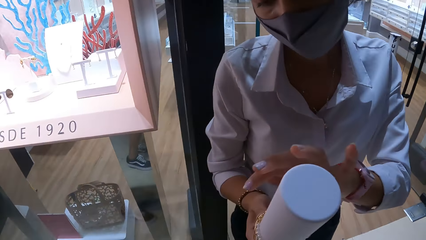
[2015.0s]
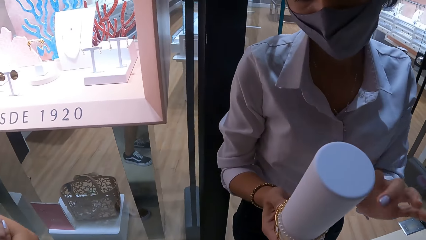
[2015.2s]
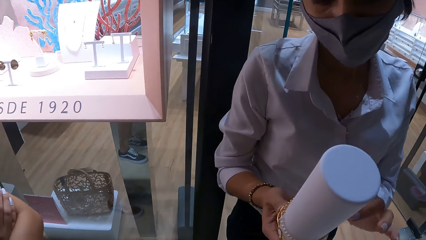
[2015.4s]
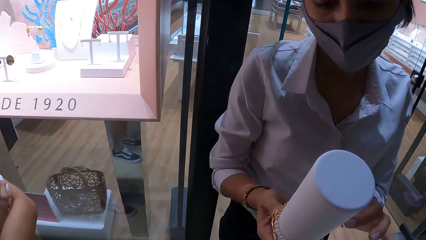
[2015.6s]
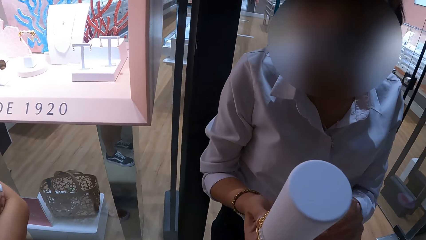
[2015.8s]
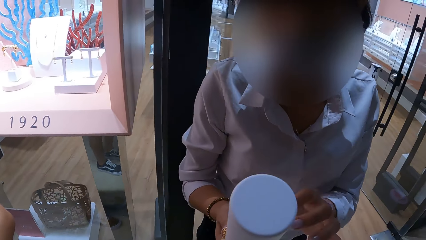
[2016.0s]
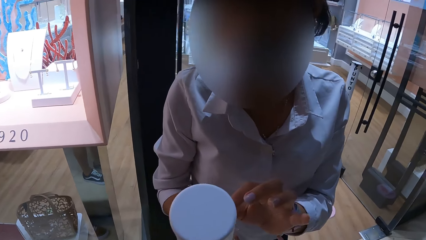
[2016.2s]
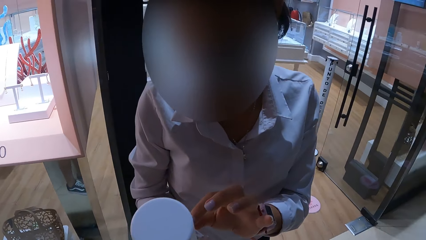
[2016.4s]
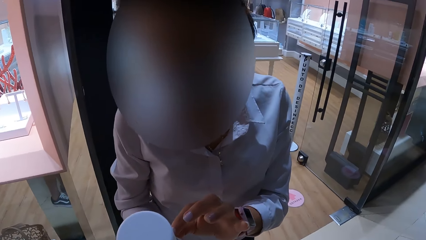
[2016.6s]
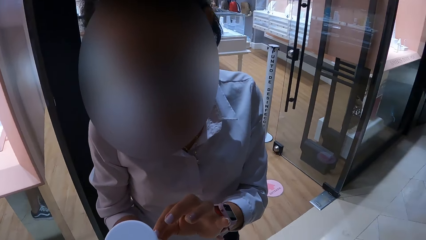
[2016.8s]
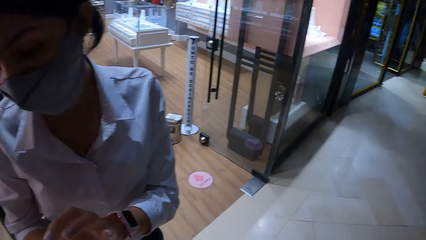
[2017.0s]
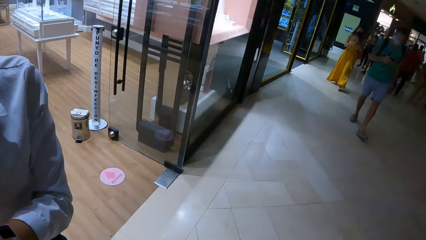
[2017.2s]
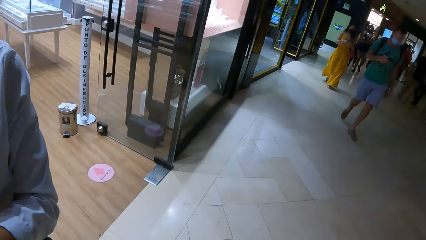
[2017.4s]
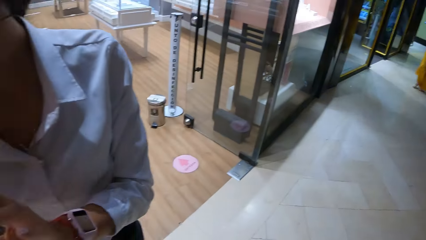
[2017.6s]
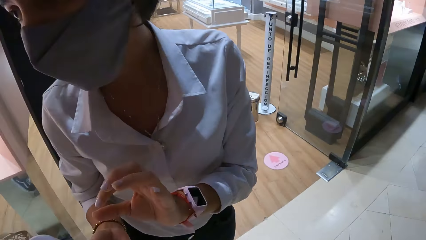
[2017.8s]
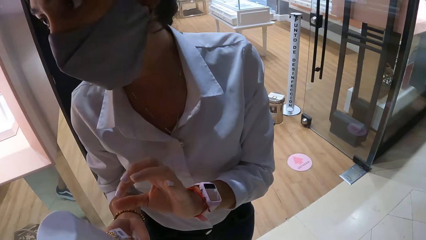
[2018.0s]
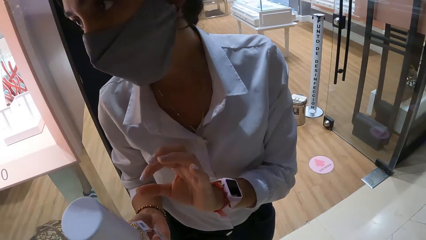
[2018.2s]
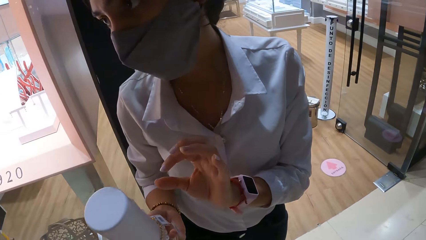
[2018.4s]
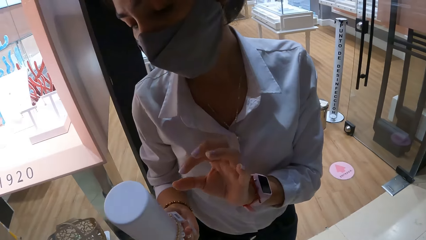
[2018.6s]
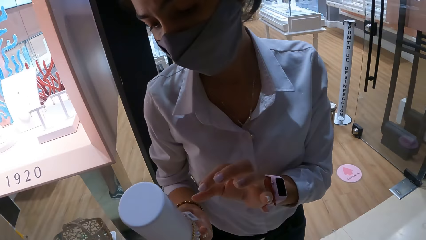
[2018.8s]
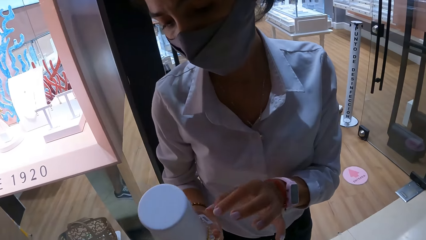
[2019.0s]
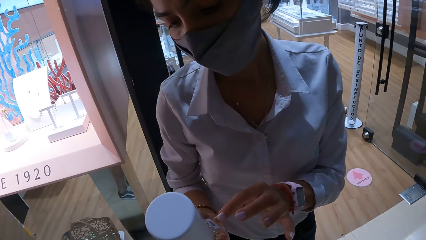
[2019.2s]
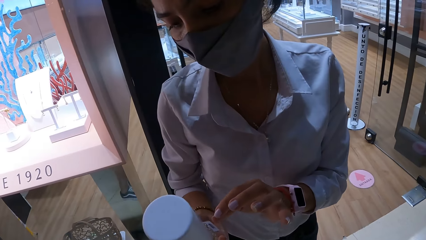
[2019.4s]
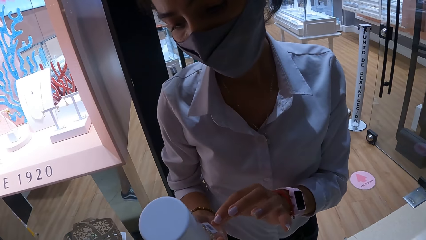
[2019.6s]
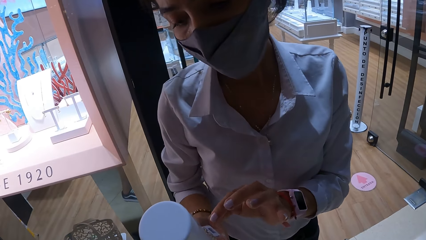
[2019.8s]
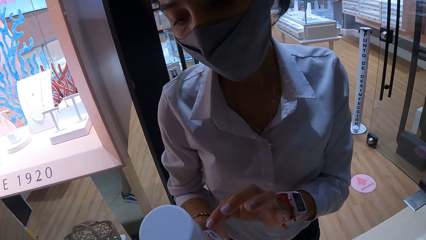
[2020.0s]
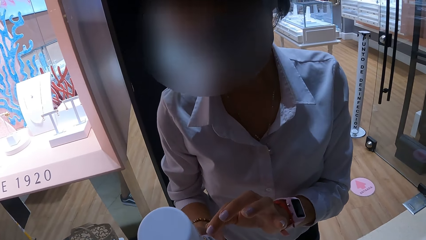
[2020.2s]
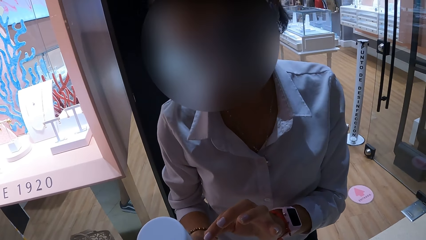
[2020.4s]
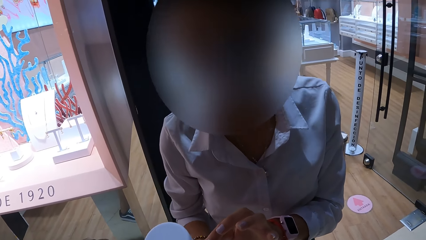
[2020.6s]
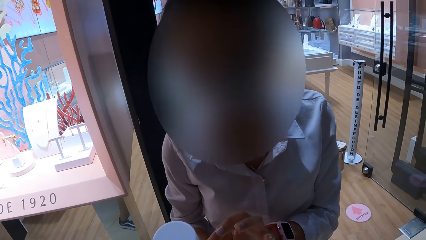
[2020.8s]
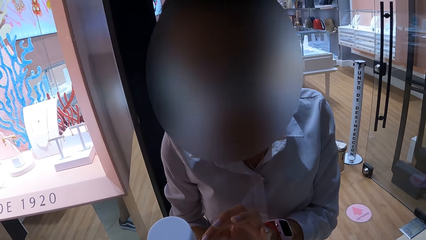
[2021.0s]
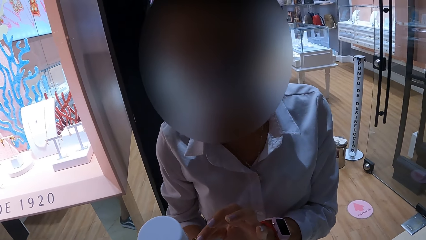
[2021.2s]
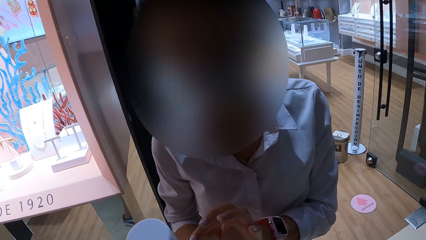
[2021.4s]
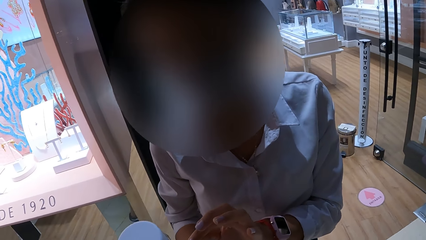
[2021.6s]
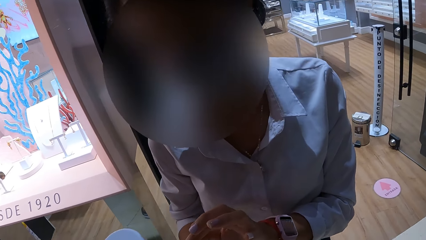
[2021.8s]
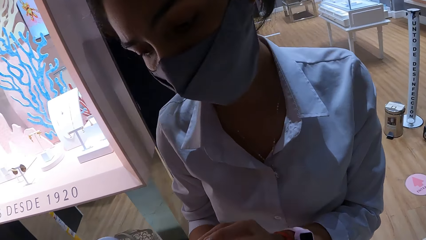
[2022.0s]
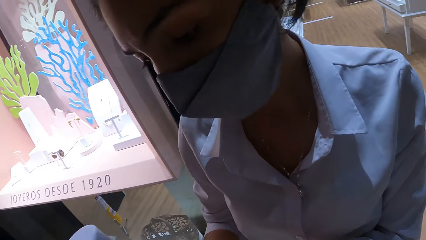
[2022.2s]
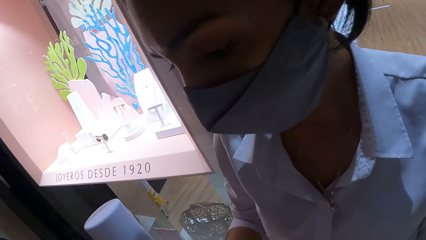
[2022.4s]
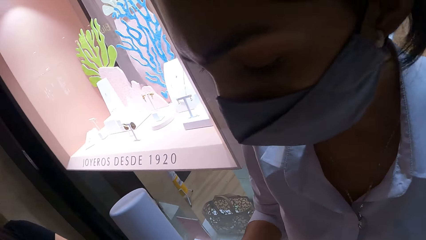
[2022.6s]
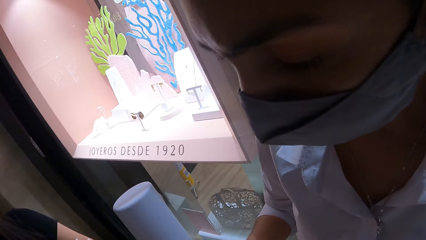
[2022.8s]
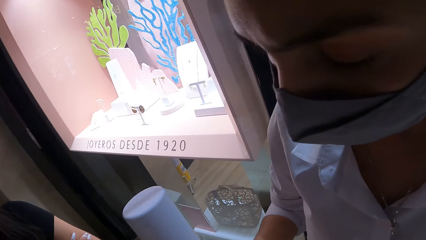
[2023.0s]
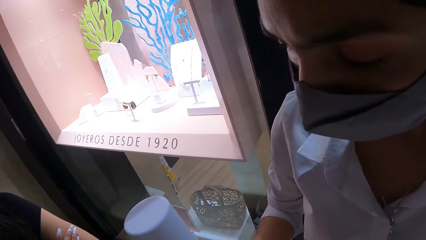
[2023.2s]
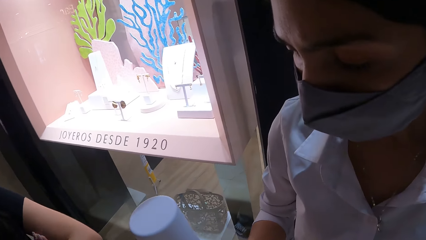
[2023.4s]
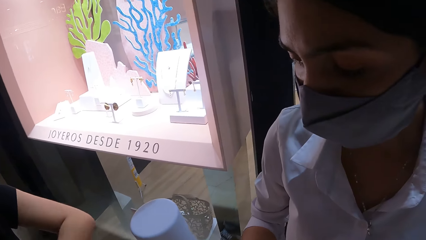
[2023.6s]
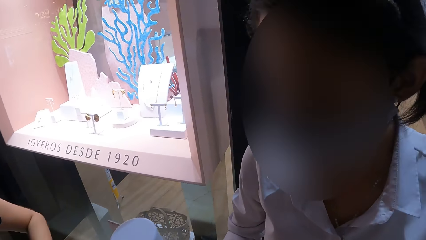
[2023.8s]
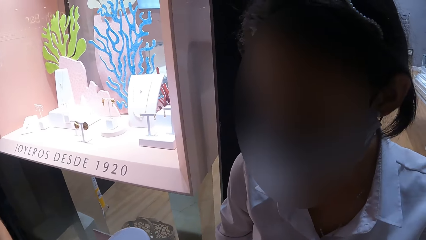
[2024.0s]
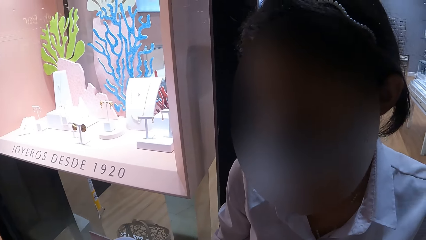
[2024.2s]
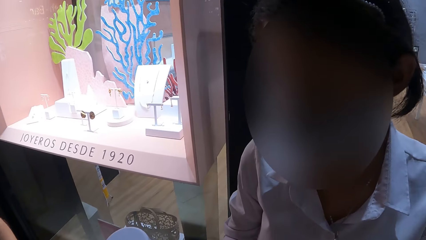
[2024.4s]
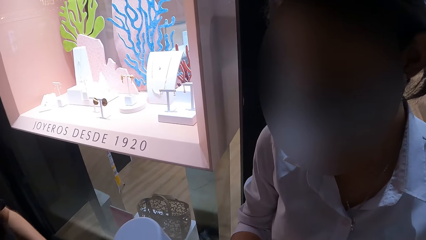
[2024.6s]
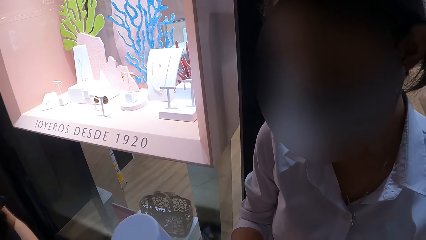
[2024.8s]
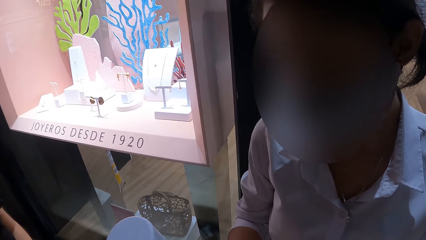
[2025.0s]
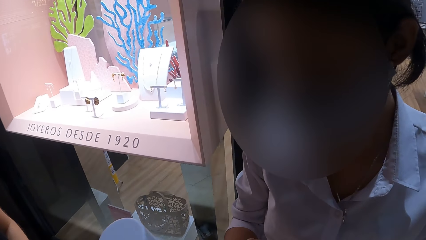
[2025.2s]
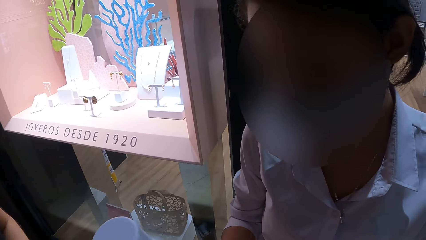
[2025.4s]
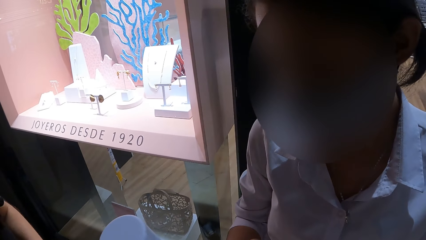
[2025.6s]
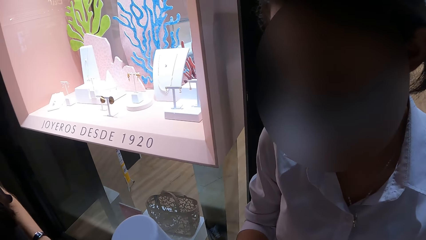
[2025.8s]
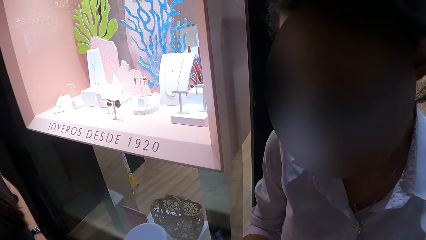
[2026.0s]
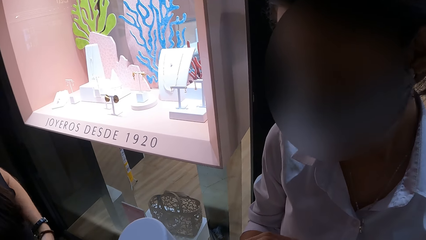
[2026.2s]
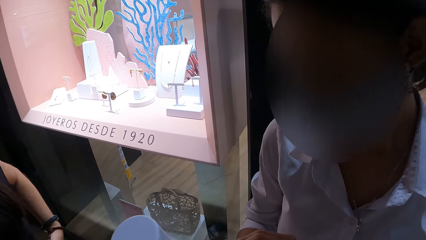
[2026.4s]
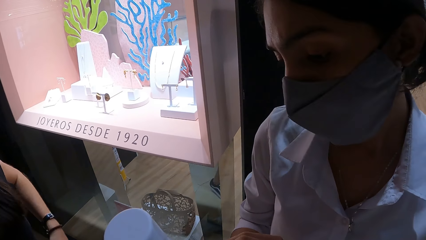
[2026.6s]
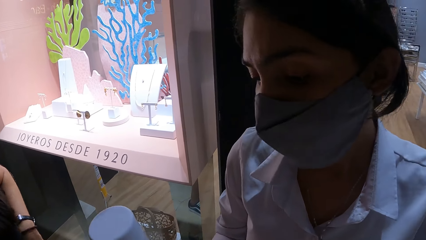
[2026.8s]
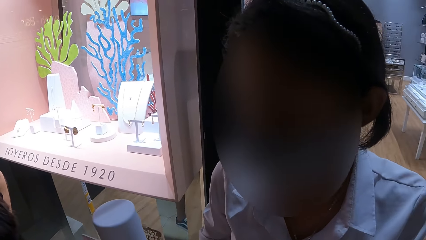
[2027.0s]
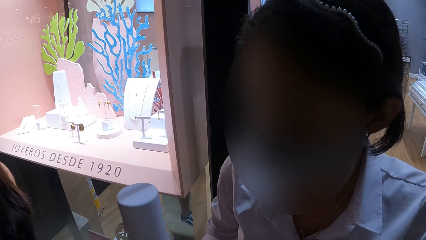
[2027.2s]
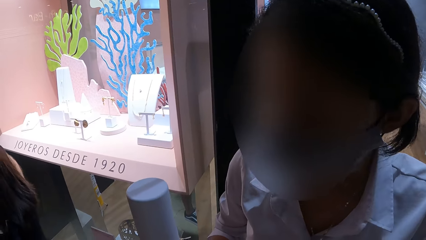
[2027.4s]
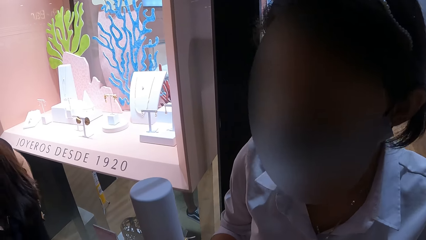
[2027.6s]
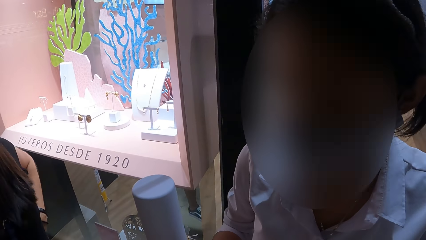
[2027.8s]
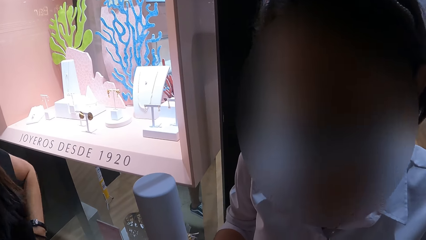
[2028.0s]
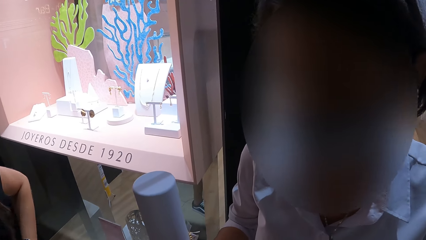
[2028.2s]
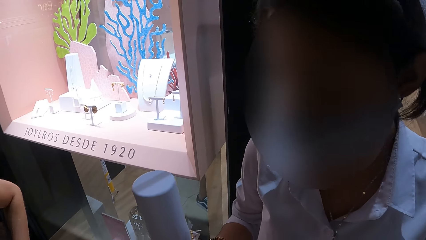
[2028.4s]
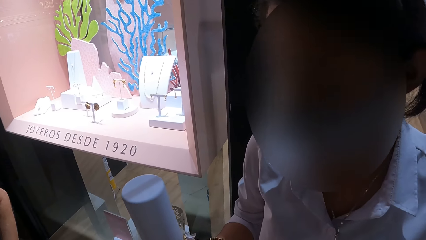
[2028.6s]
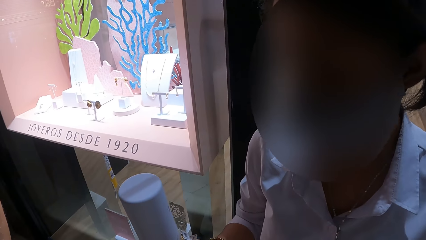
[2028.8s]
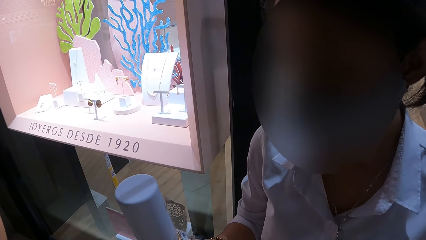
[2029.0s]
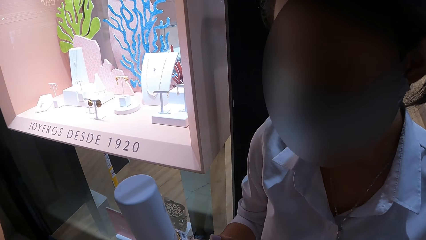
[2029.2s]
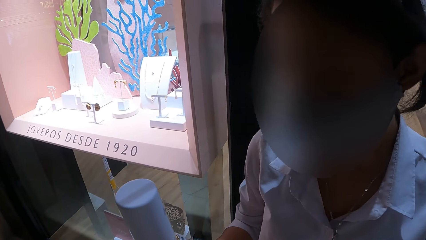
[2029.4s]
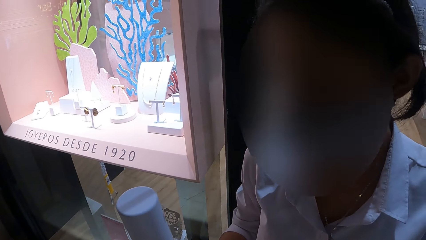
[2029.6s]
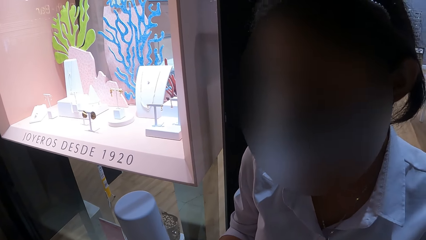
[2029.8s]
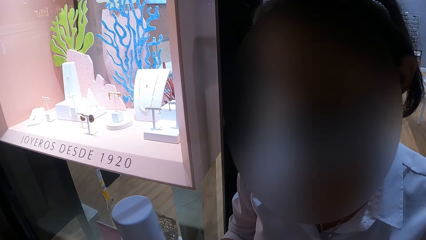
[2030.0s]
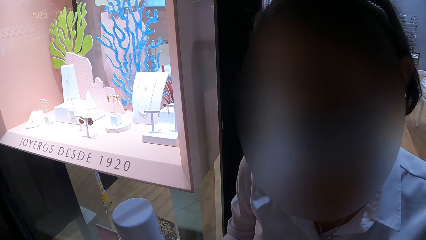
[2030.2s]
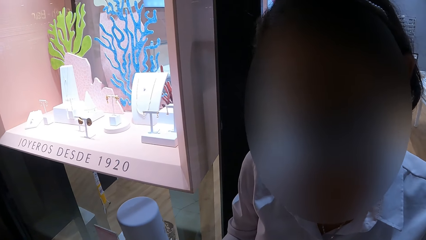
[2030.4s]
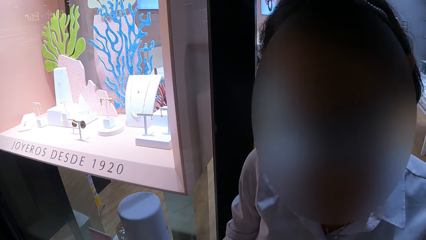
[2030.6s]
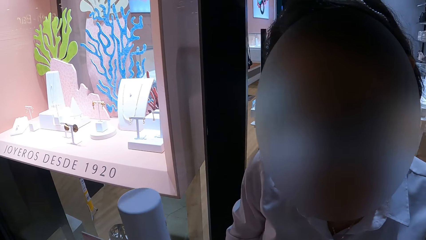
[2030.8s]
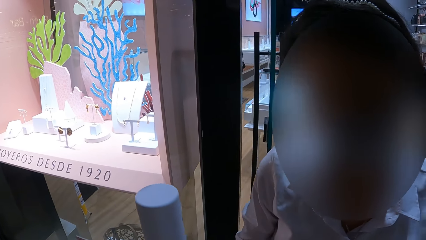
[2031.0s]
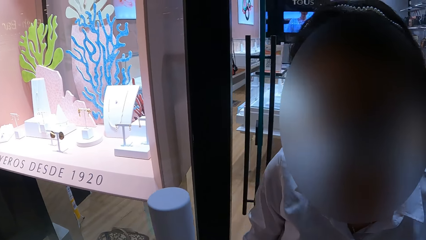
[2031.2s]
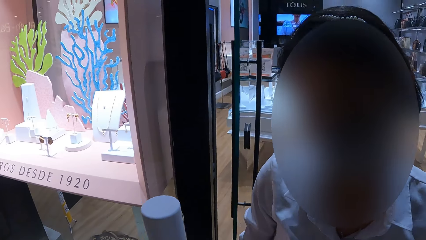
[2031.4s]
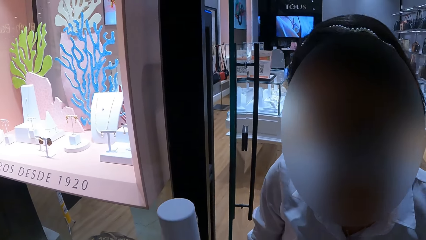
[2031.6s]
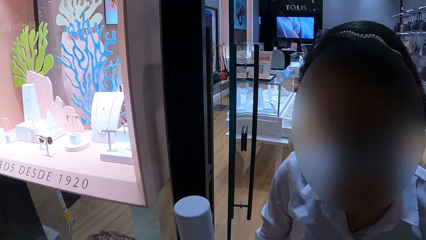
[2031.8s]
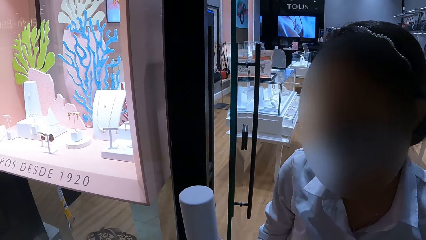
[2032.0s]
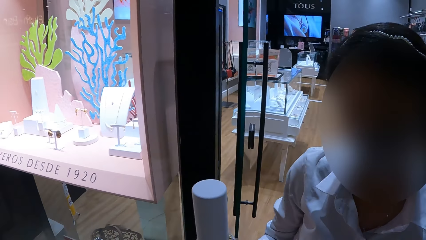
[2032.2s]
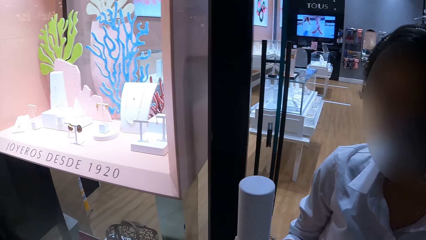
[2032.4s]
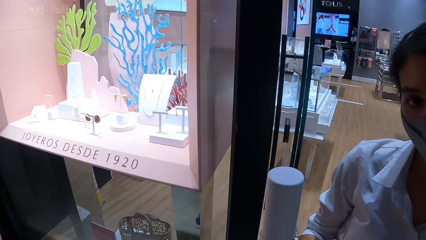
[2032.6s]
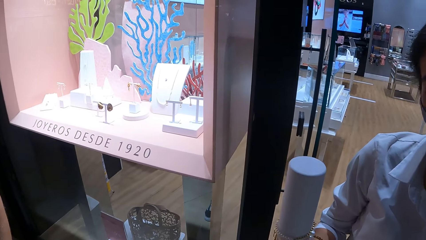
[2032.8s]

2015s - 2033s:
A man talks to the camera wearer.
